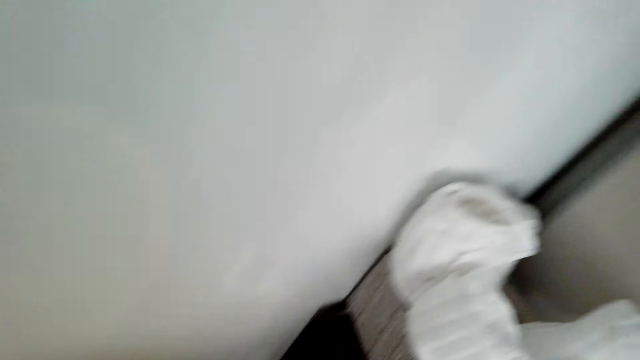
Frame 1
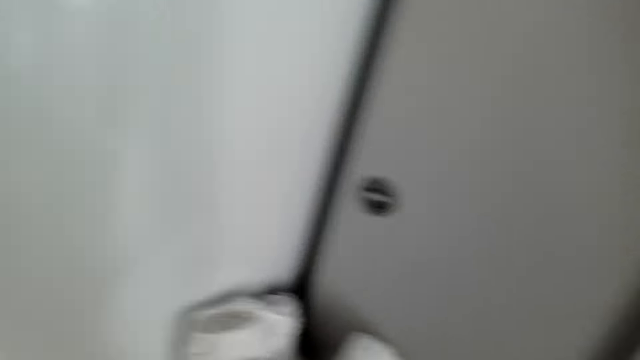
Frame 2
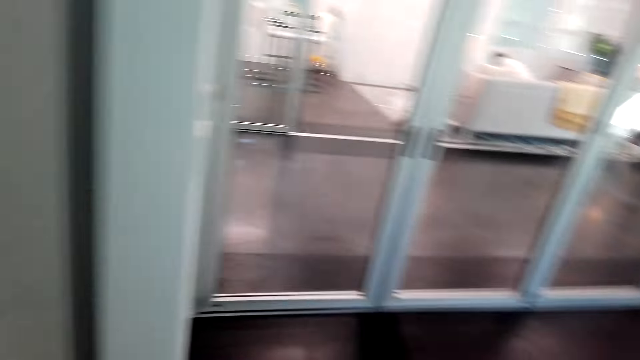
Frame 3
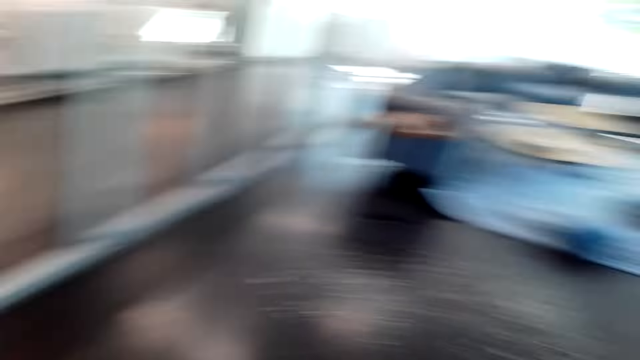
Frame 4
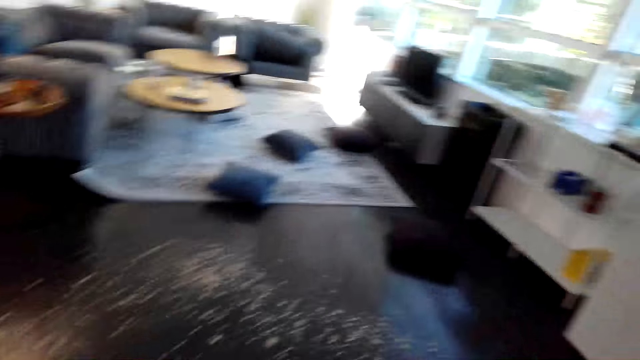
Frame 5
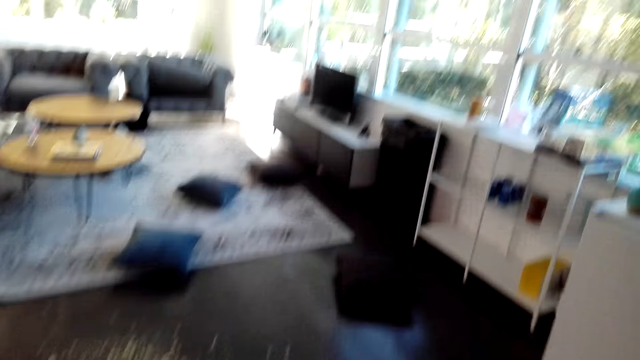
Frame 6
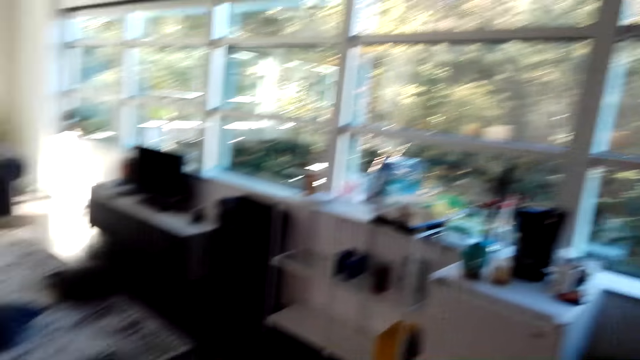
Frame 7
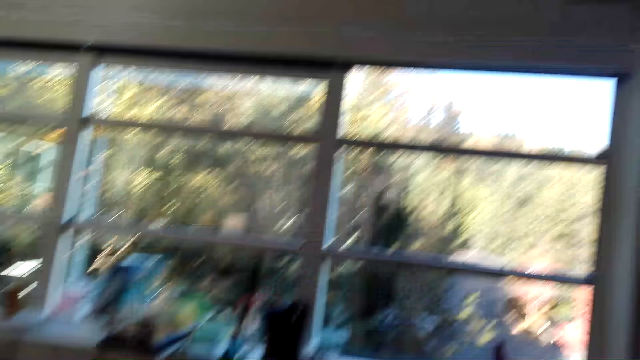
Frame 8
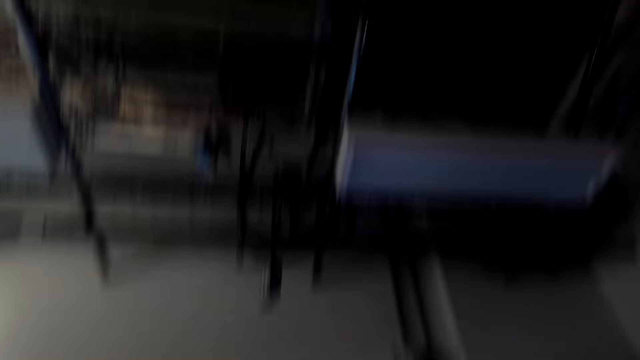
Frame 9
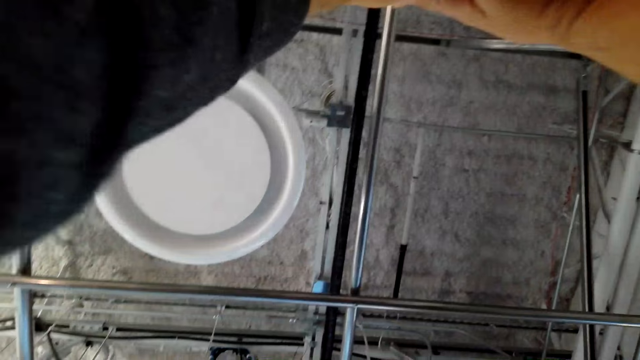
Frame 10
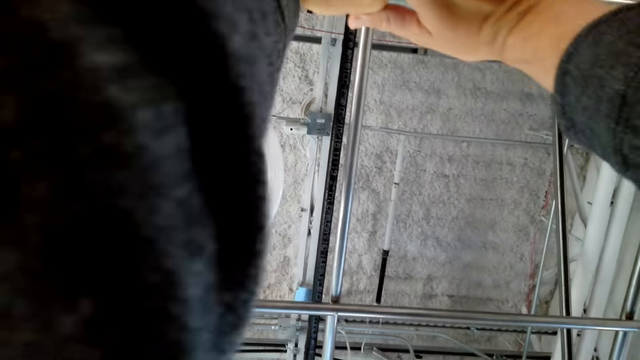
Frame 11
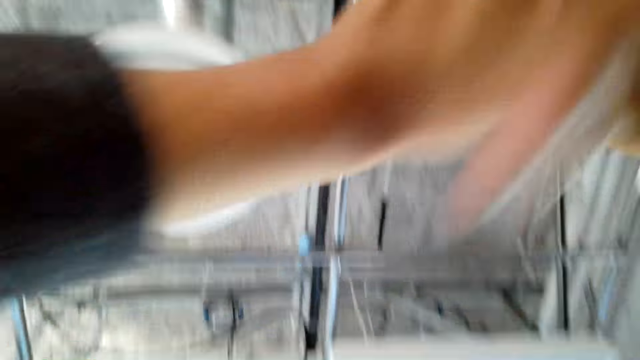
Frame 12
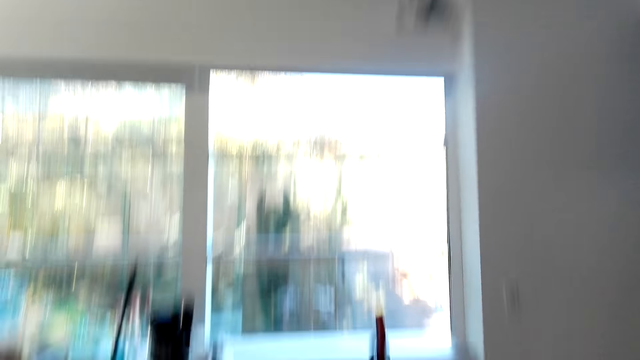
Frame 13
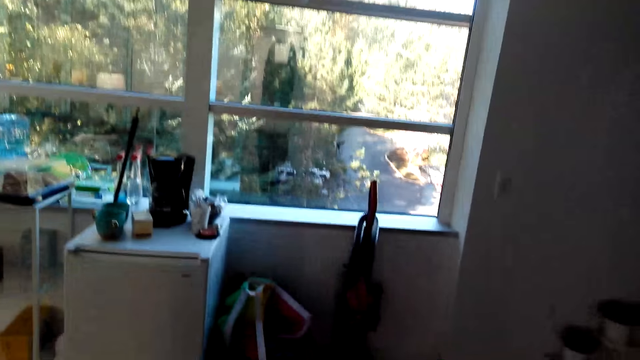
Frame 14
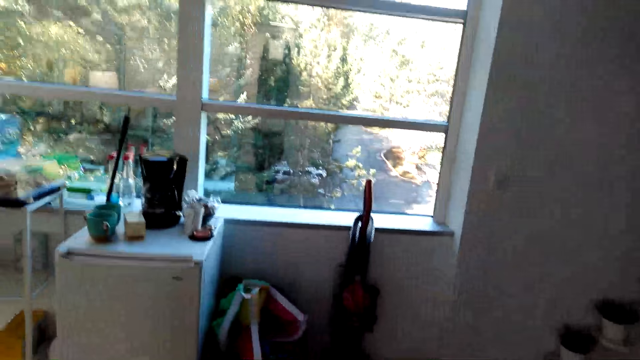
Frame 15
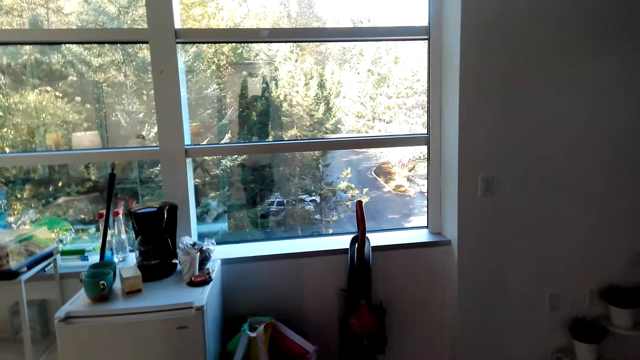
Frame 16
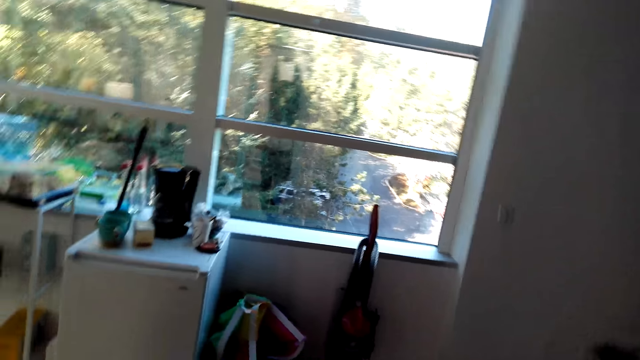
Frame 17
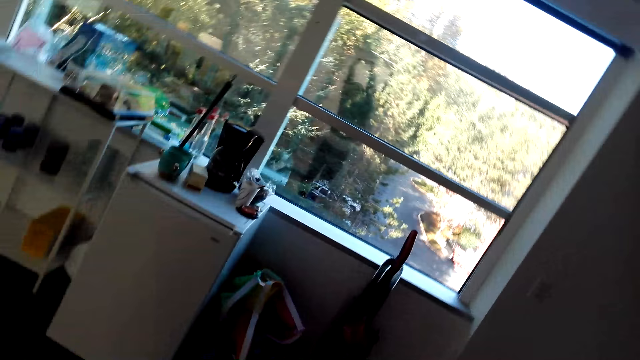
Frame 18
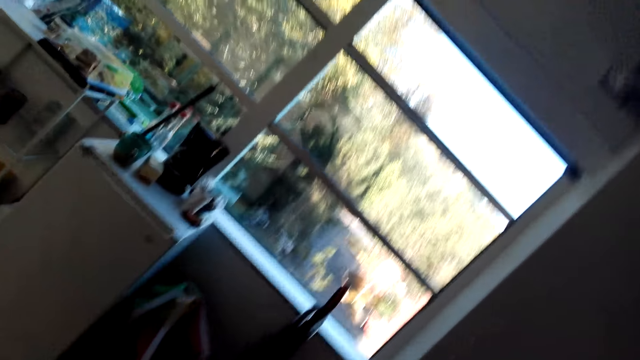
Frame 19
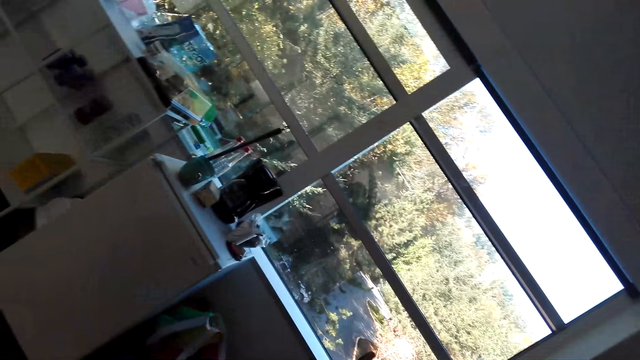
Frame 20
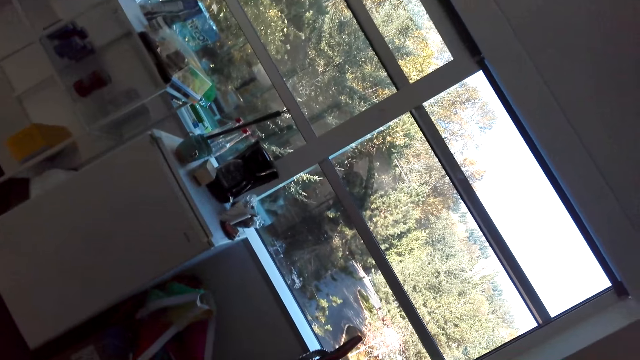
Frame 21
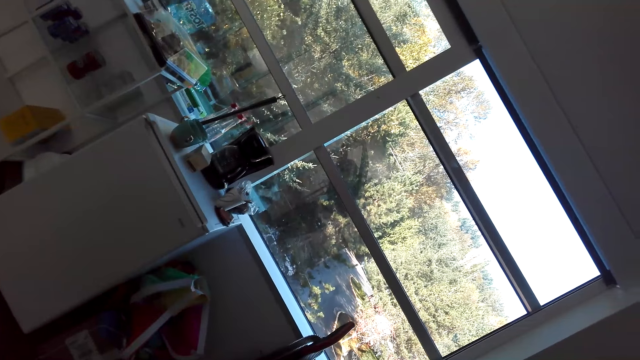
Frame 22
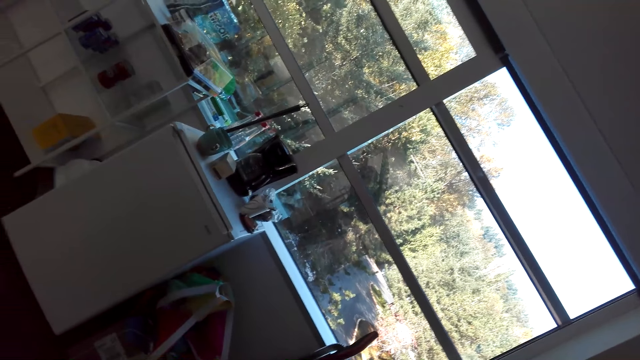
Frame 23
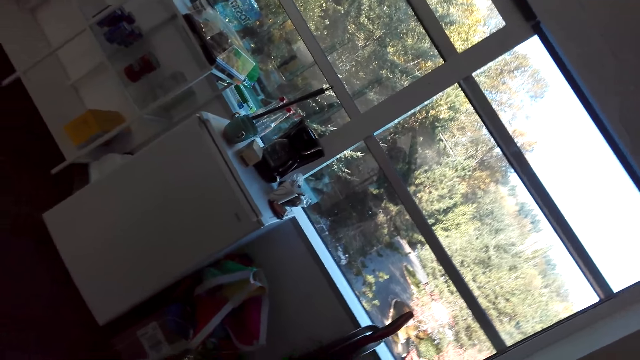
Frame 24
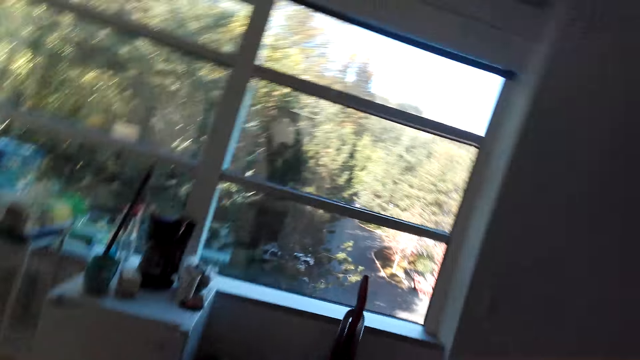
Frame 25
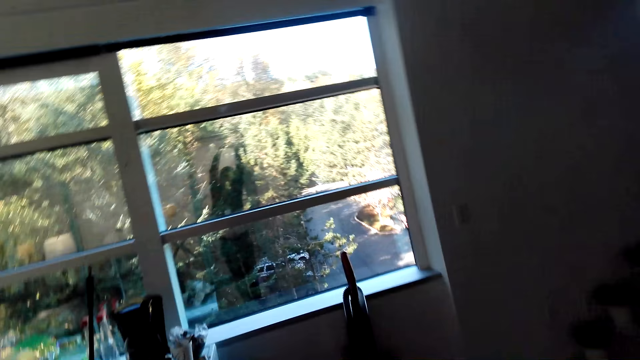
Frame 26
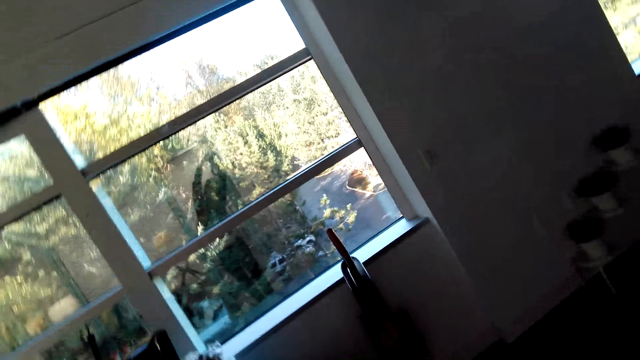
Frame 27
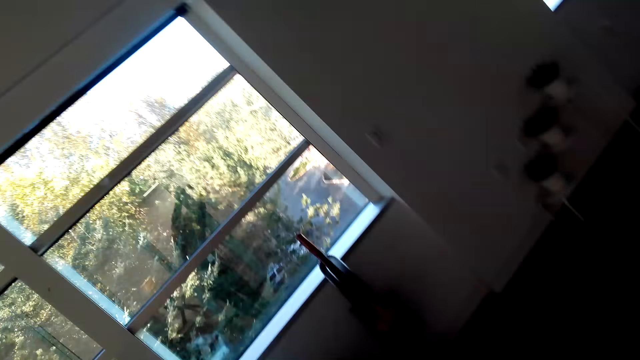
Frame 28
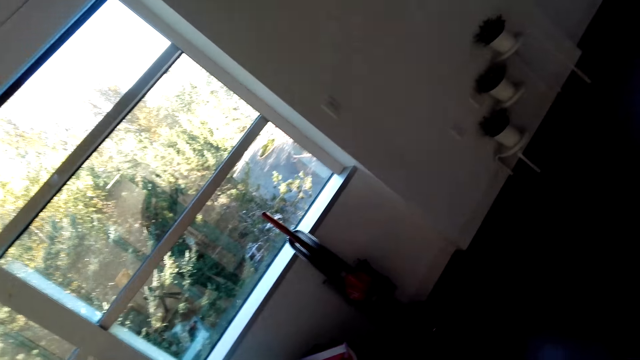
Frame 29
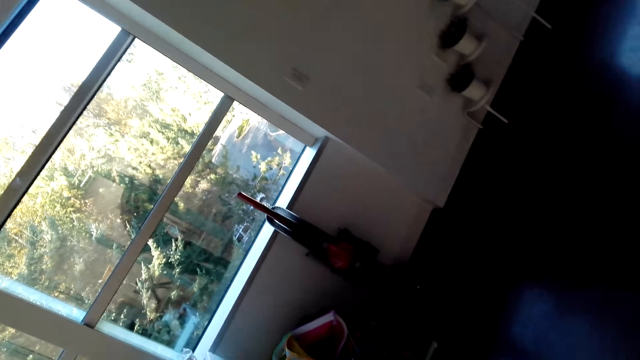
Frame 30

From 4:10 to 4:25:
The camera wearer turns around. He lifts up his hands. He stretches his hands.

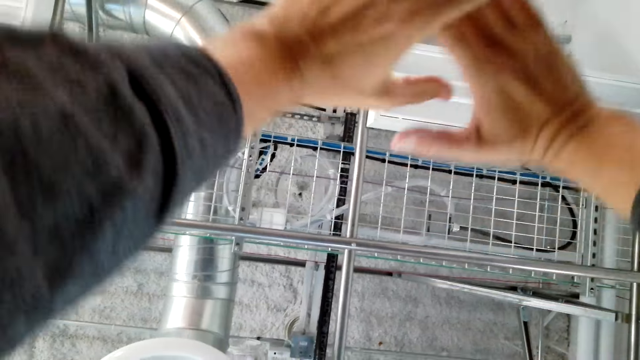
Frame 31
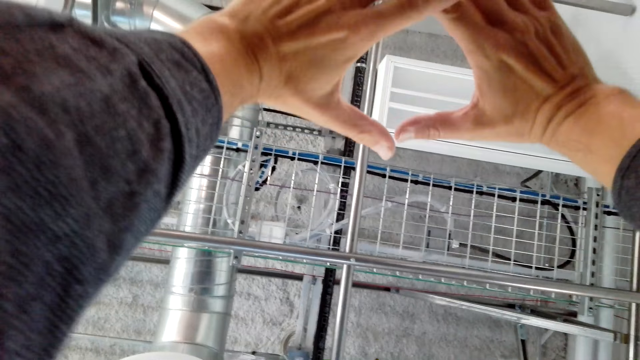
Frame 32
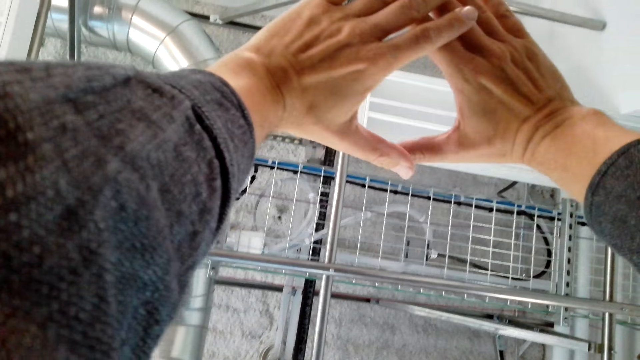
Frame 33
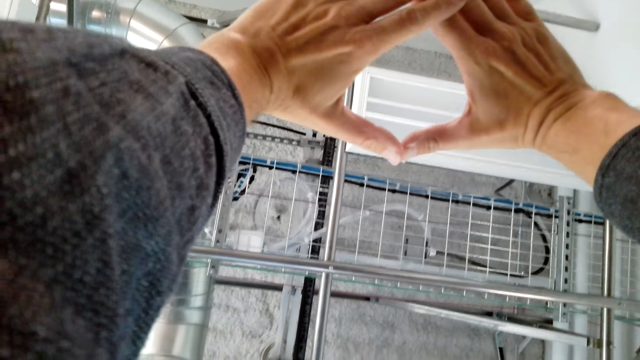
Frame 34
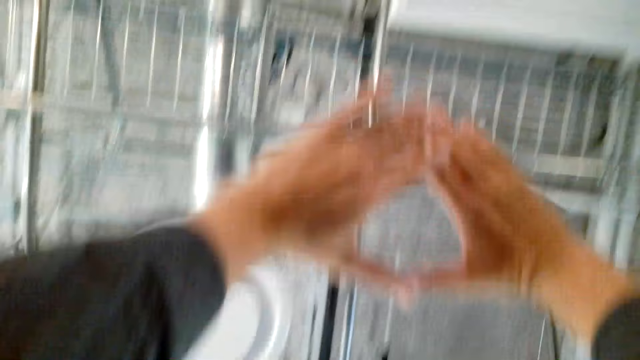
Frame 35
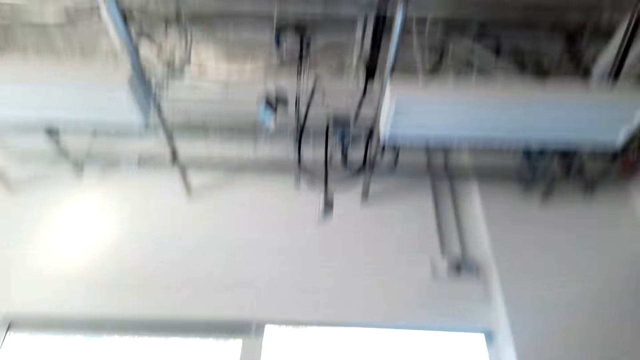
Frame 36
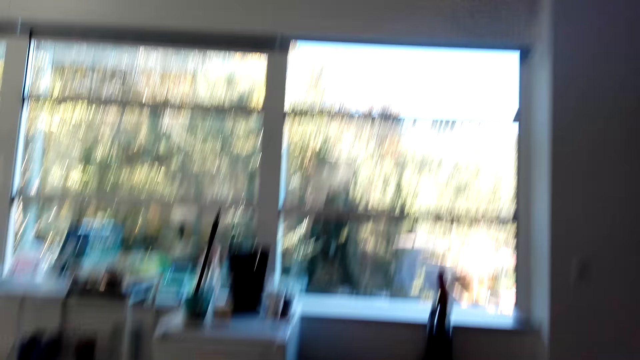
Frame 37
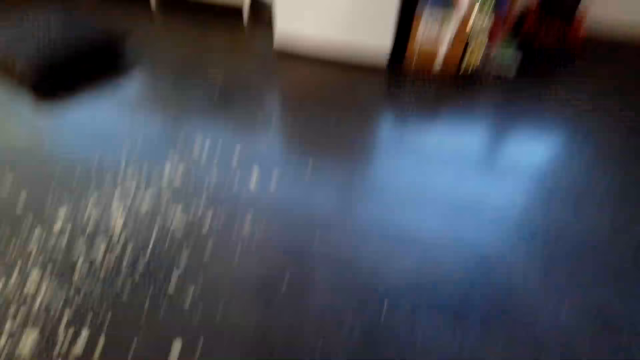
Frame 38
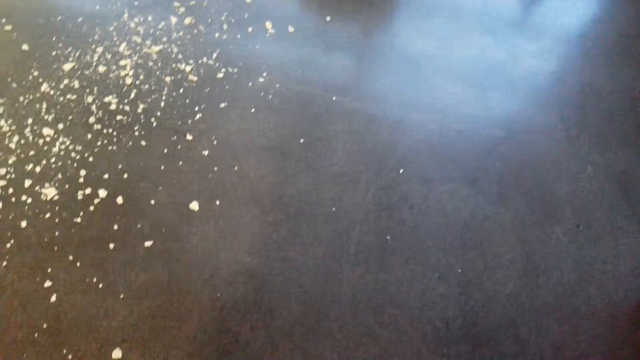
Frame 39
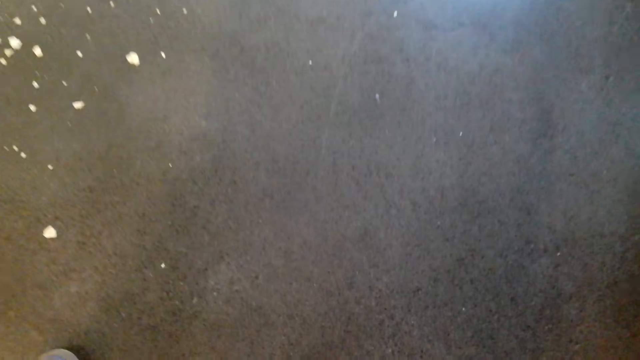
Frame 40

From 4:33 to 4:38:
The camera wearer dials the phone.
